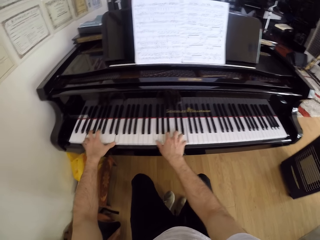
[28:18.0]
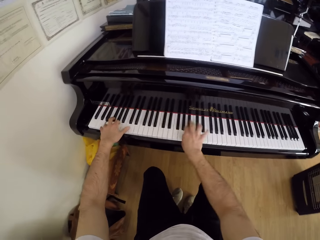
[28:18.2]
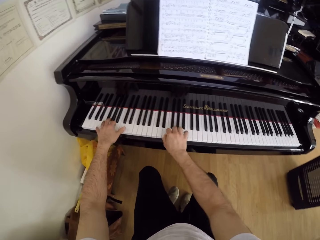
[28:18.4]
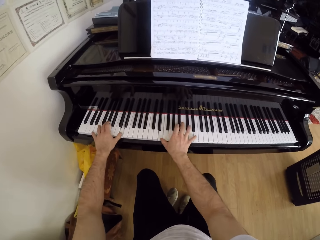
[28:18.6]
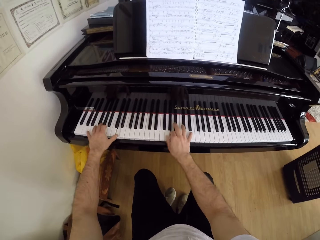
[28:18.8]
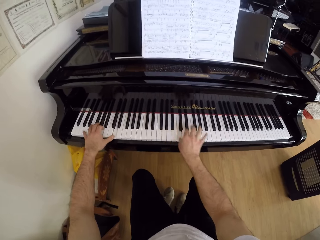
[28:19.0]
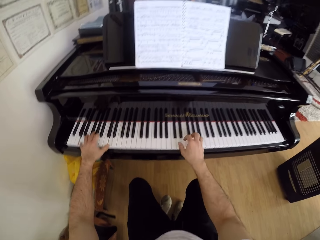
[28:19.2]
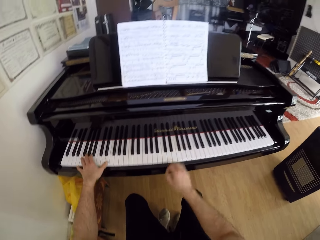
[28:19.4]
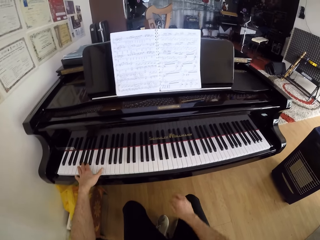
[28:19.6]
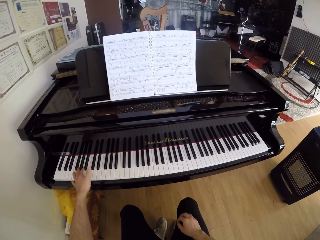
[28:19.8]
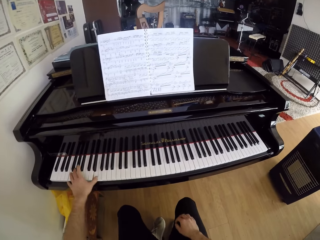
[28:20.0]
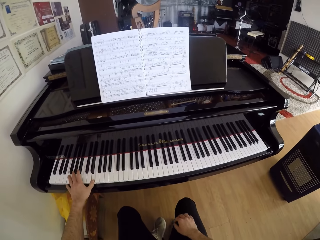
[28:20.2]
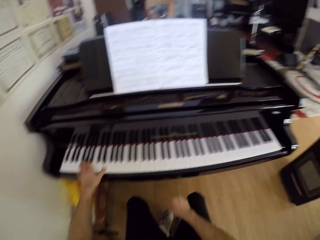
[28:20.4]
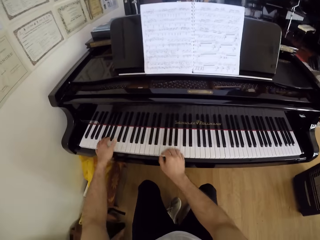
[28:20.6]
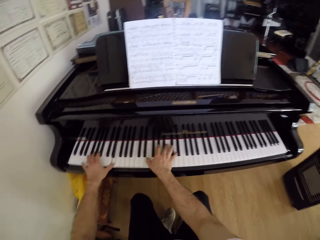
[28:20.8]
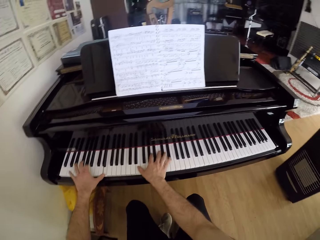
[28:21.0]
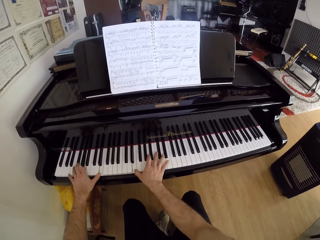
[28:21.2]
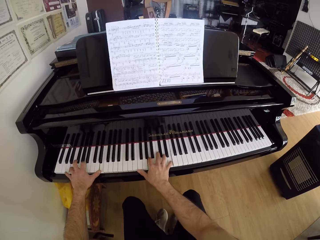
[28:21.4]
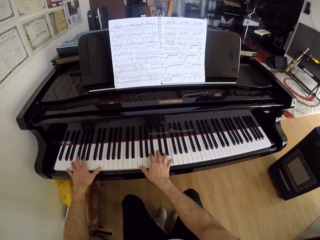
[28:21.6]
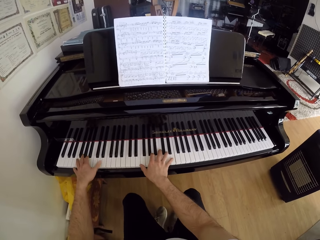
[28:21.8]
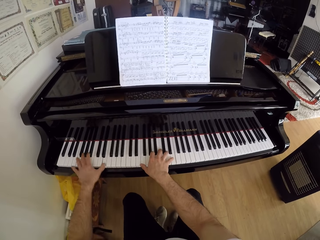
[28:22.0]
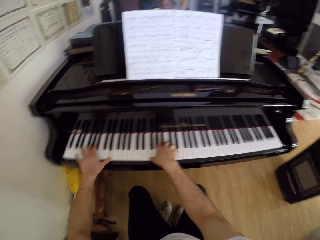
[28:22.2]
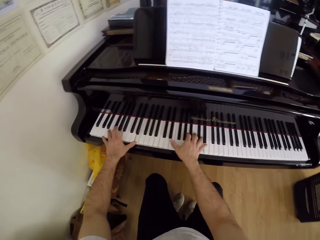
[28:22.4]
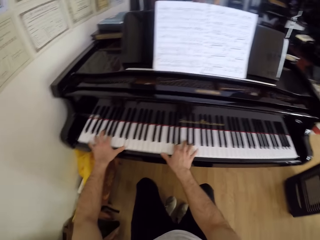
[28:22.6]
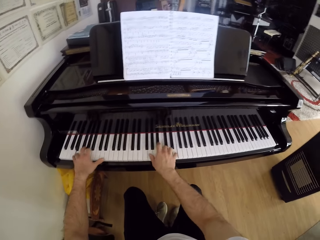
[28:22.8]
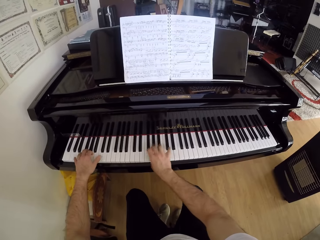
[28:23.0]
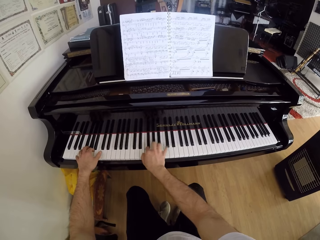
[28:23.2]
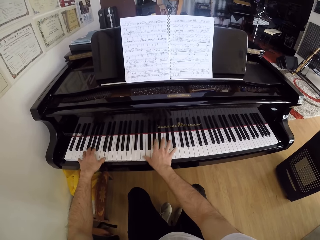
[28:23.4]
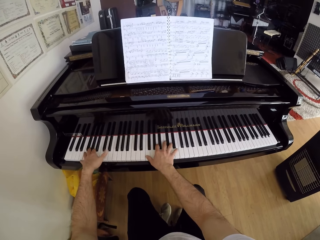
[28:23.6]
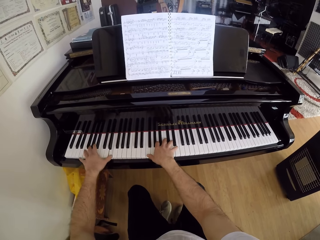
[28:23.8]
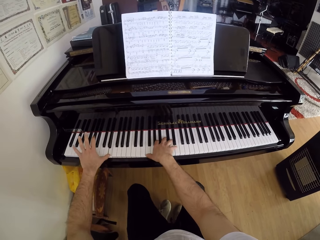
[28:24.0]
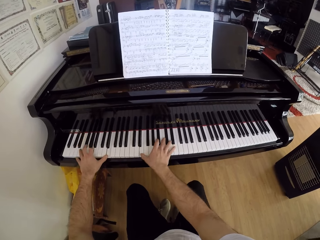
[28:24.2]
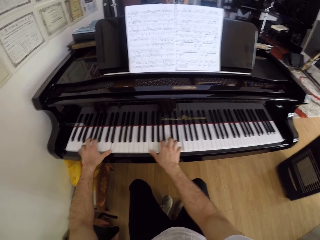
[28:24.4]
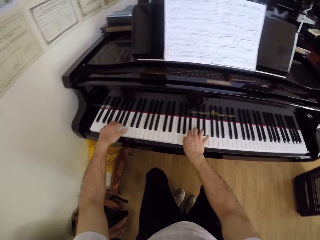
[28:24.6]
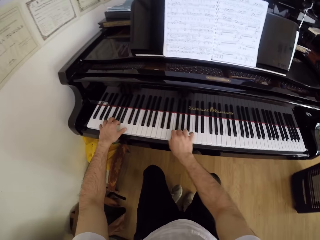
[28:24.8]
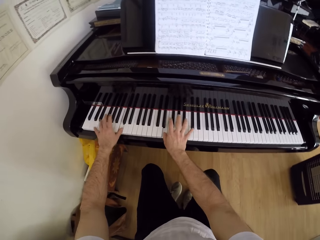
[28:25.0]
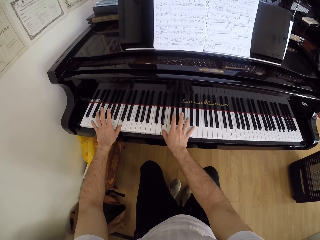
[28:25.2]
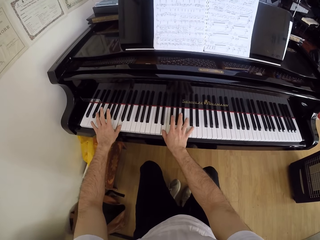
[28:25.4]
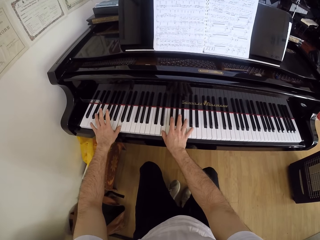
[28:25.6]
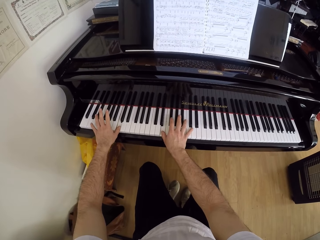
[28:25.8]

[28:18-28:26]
The camera wearer plays the piano with his left hand. He plays the piano with his hands.

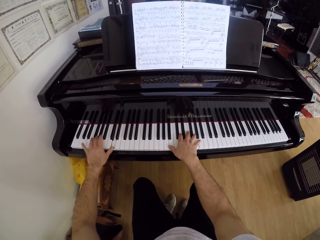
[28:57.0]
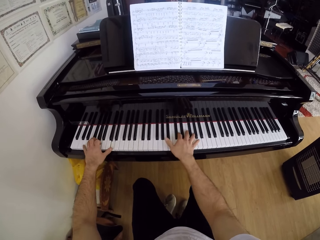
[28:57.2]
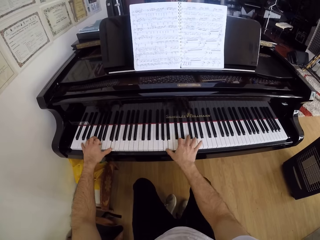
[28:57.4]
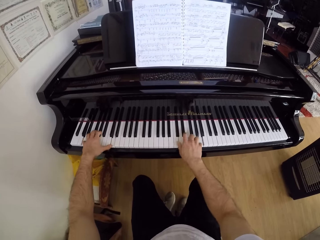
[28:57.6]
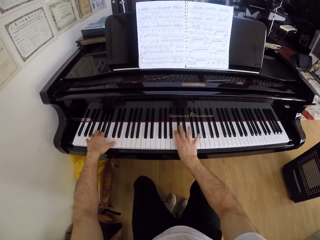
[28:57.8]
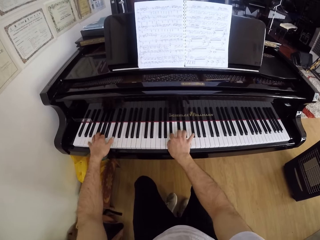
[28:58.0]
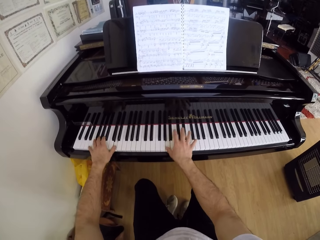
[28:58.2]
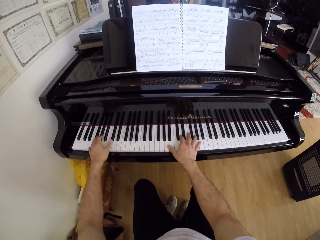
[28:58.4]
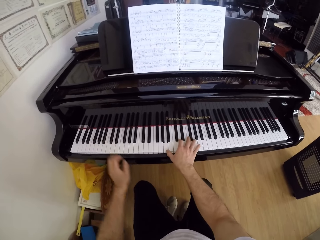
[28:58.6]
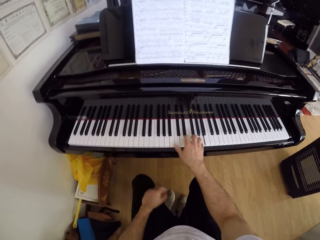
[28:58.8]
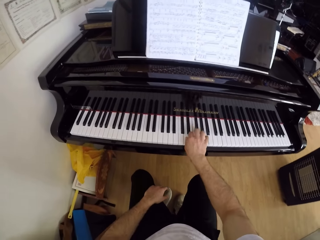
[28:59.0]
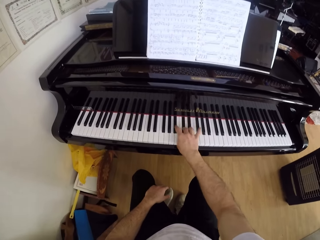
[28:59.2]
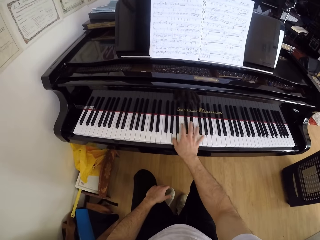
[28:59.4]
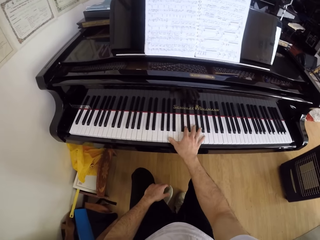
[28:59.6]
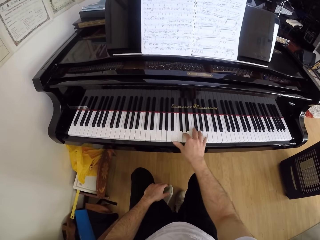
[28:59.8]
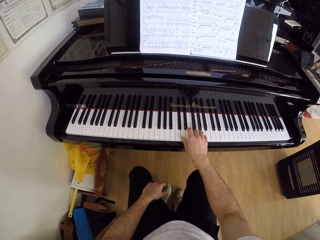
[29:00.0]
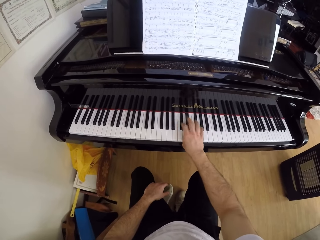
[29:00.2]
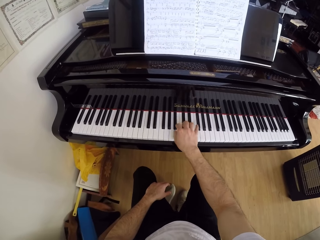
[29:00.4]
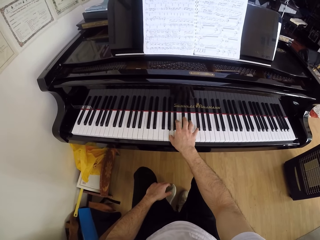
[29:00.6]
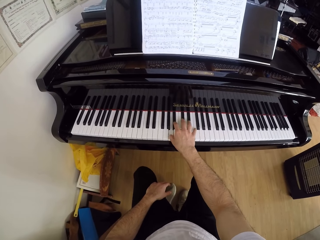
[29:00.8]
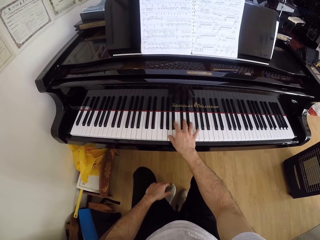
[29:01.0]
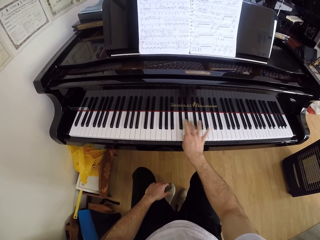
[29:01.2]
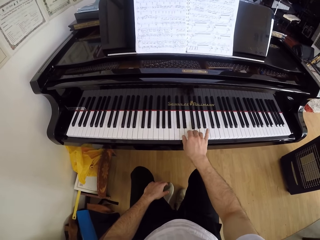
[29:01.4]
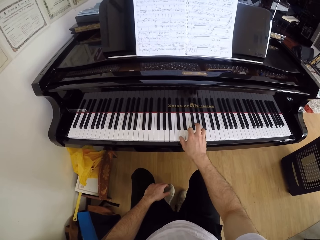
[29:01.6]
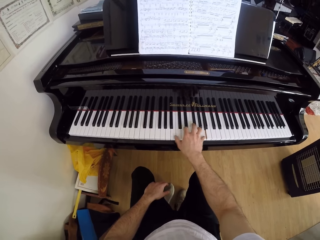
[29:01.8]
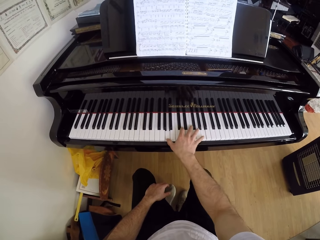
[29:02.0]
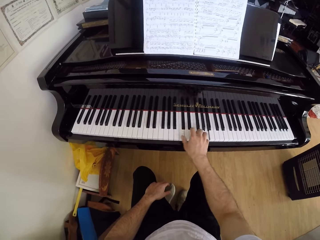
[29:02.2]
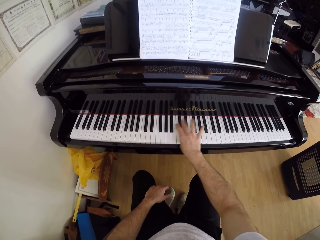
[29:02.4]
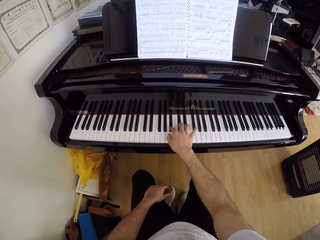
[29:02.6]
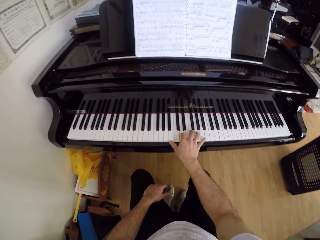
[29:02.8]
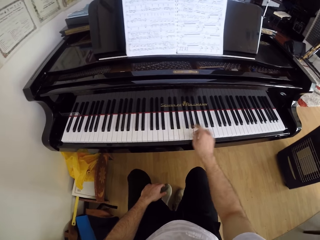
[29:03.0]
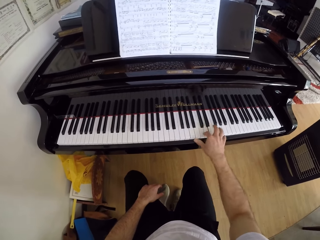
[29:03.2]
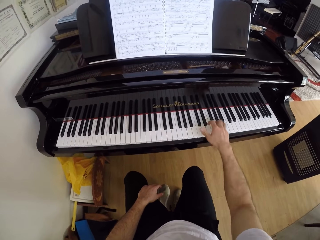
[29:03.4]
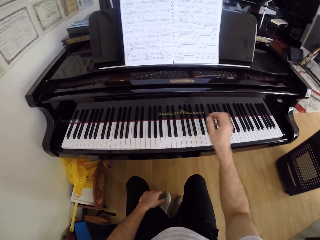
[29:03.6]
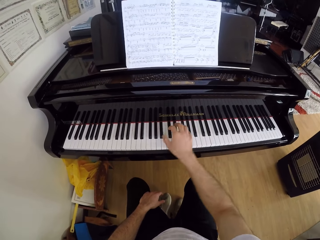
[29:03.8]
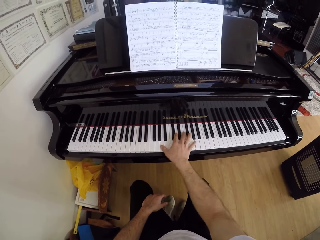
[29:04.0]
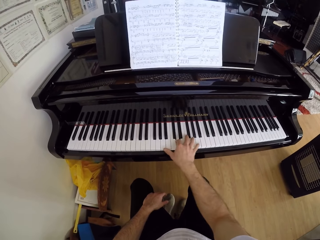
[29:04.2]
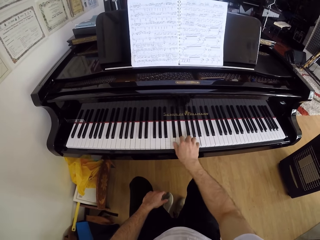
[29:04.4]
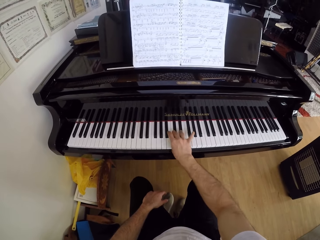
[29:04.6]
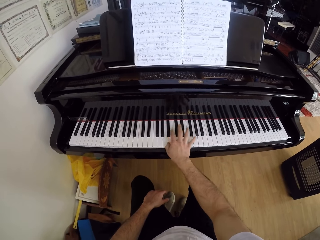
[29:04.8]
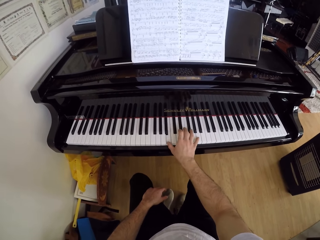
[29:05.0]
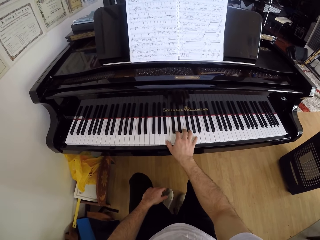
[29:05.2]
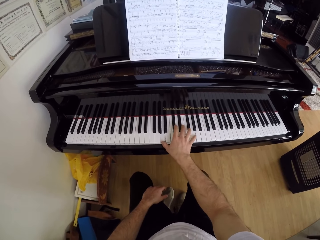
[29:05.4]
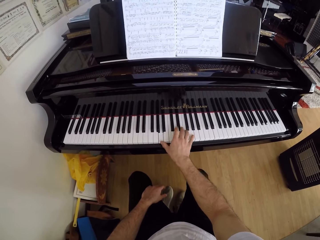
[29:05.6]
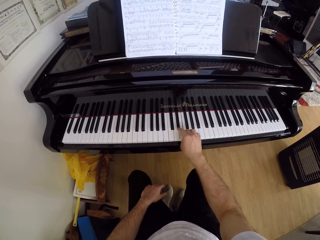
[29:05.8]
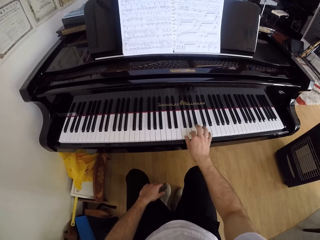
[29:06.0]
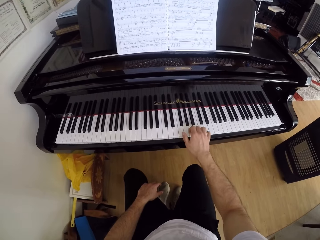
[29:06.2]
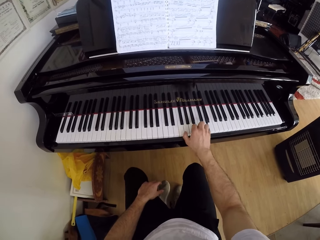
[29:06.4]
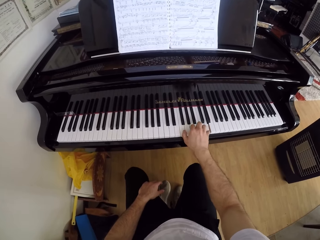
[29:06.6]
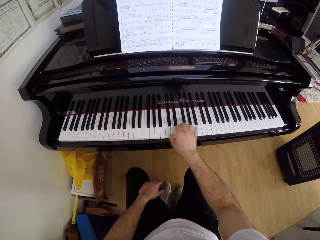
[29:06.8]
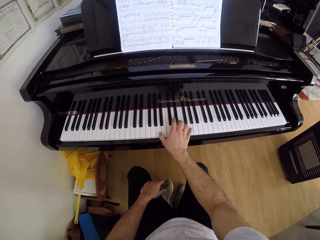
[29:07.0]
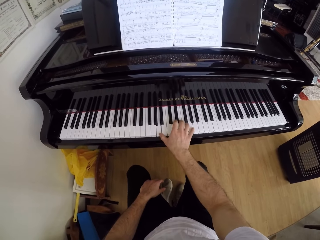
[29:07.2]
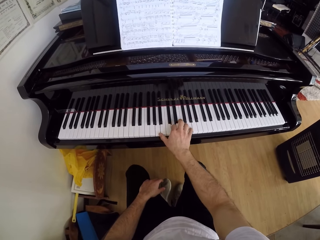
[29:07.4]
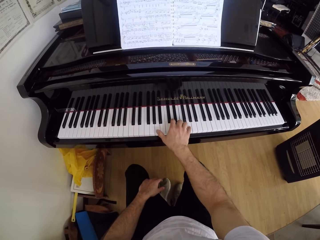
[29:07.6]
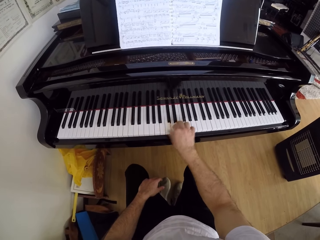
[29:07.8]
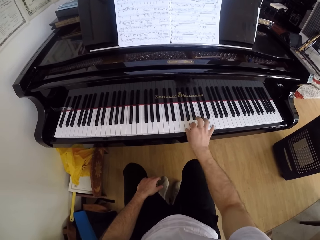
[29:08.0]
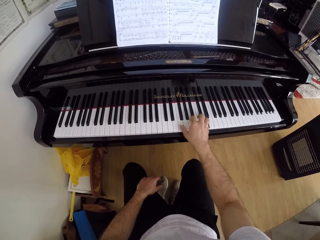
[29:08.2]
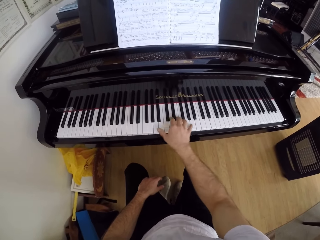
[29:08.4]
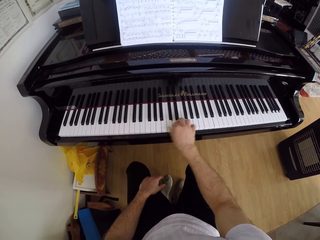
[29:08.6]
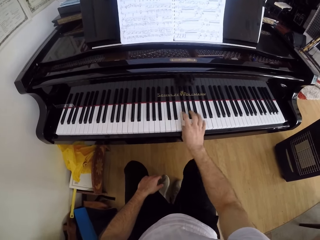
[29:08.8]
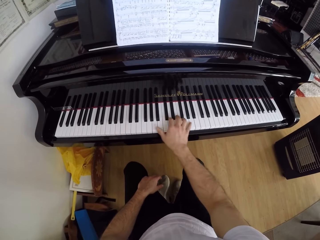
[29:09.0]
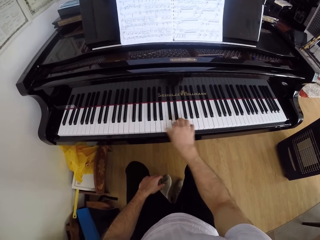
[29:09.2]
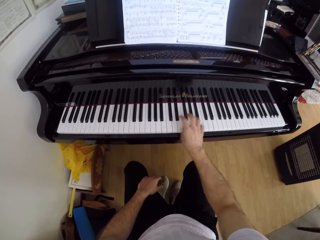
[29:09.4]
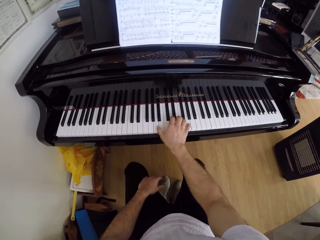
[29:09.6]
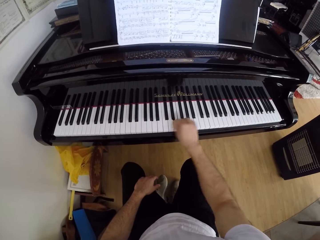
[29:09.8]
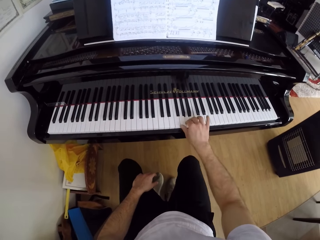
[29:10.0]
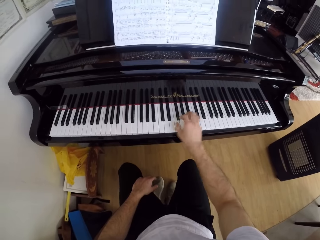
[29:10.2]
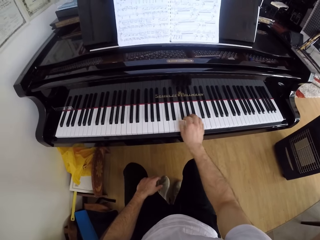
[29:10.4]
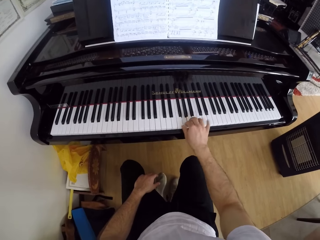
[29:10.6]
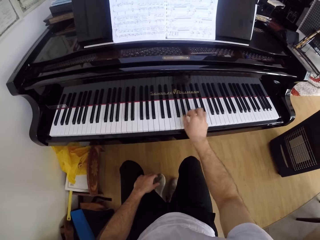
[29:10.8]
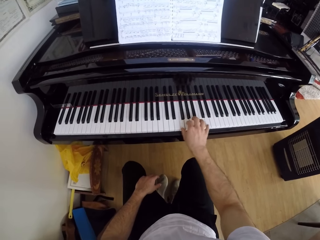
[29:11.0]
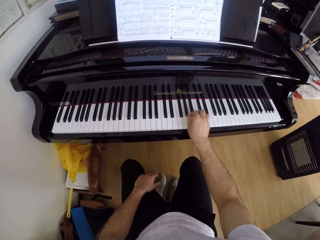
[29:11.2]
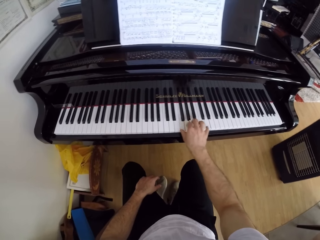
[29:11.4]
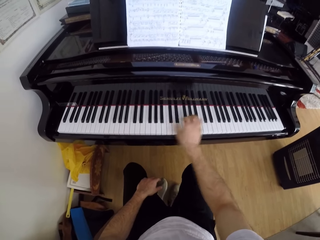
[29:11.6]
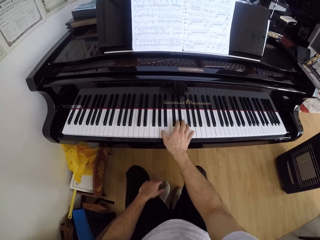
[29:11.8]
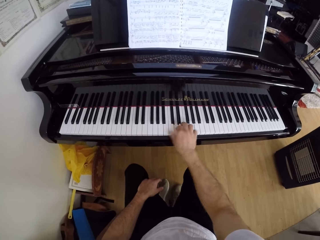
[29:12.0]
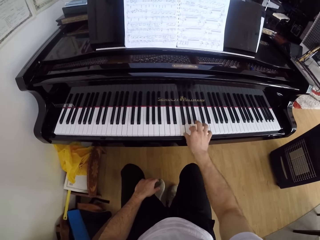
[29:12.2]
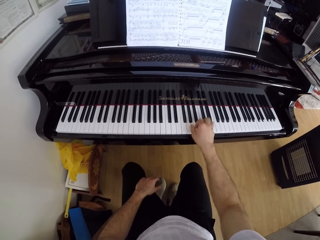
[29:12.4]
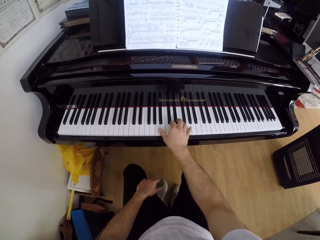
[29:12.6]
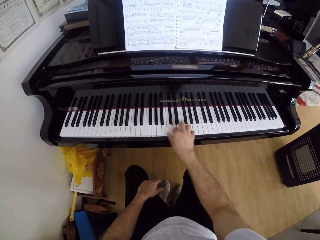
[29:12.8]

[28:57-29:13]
The camera wearer plays the piano with his right hand.
